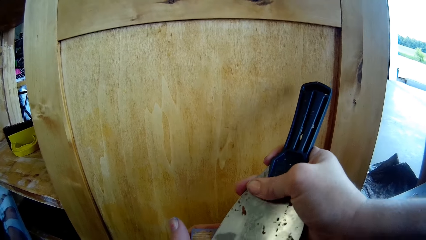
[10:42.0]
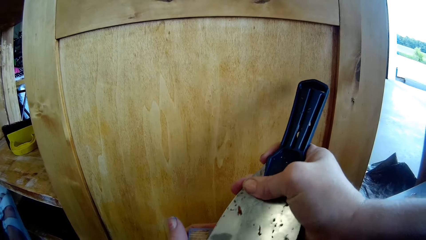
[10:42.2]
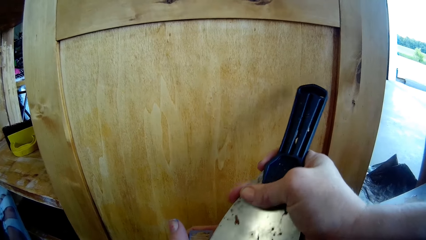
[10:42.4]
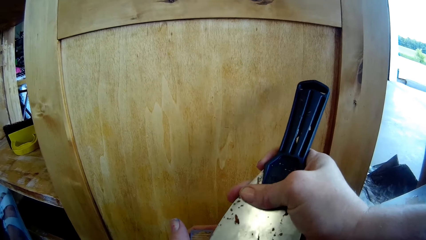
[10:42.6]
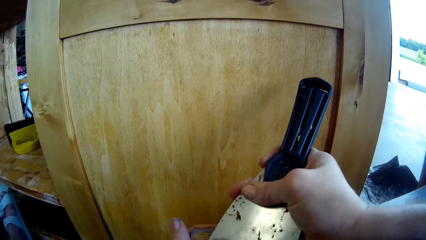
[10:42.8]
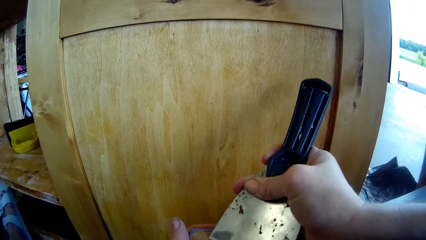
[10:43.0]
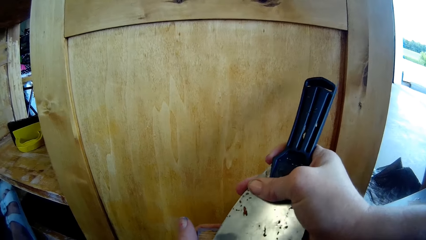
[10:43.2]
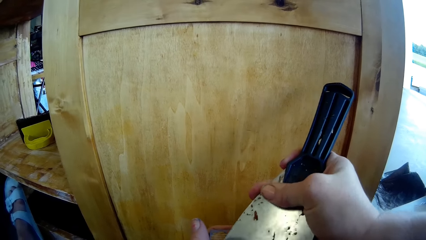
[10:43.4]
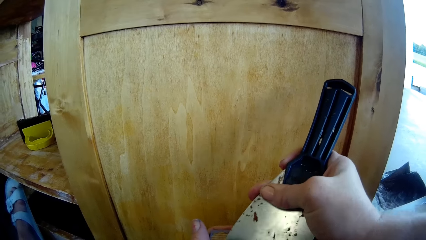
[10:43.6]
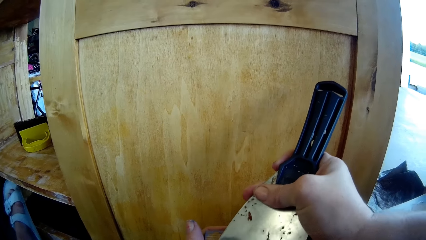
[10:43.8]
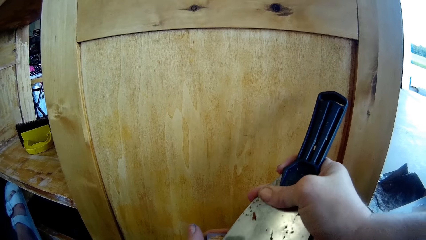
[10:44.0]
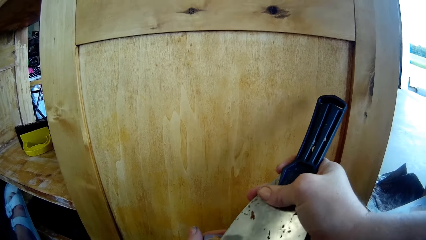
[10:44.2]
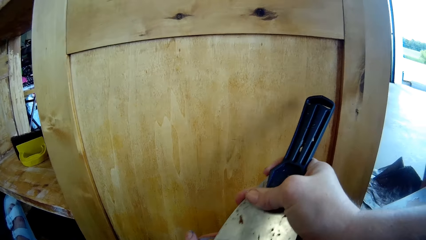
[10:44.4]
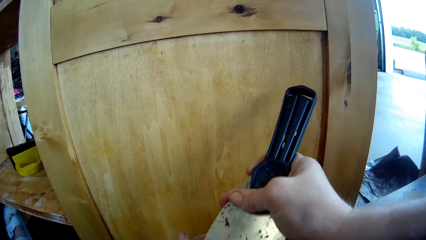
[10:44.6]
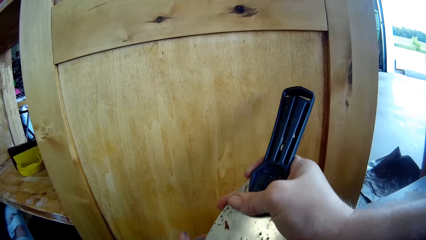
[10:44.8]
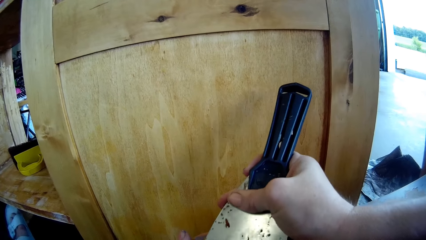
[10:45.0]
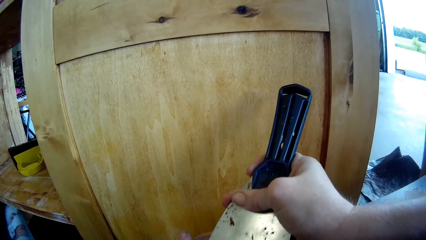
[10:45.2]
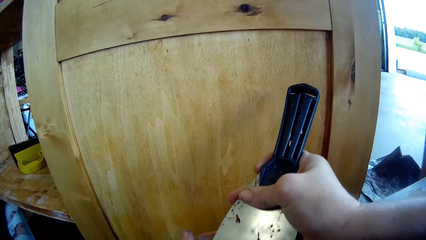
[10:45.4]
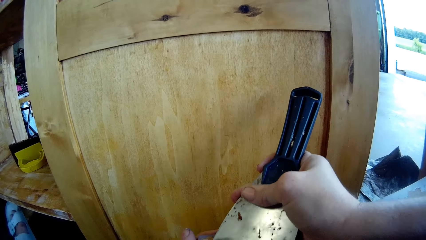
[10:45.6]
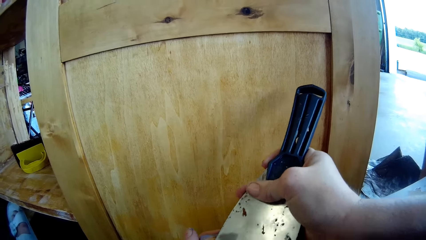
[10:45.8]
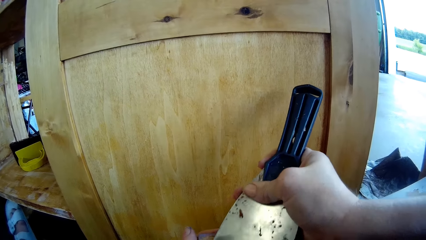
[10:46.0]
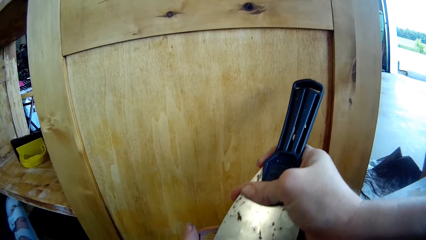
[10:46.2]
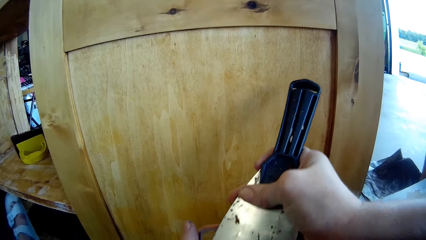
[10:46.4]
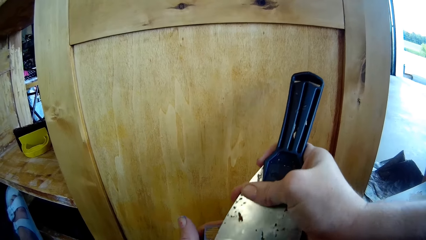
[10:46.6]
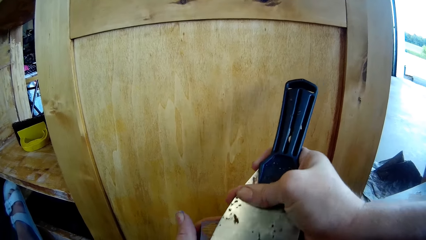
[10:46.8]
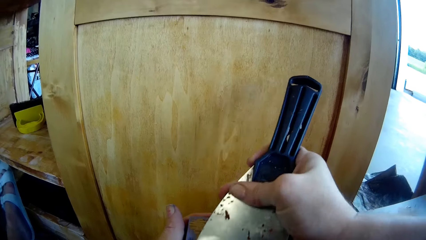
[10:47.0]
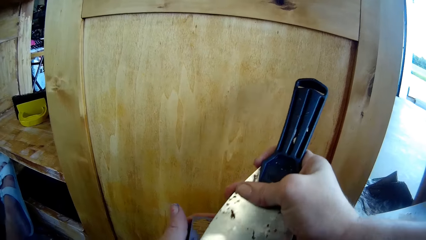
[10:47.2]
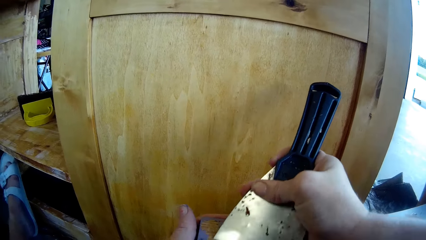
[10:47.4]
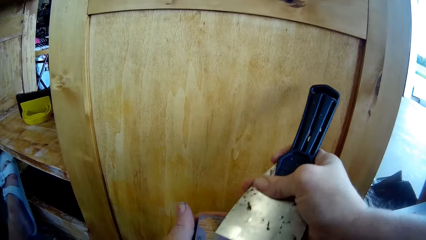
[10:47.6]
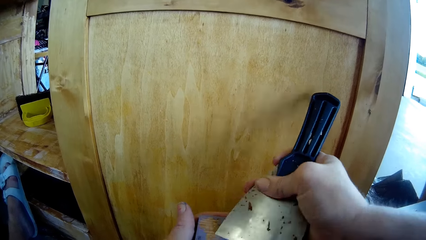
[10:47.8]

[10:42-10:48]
A lady converses with a man and the camera wearer.

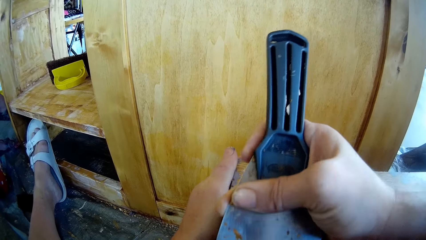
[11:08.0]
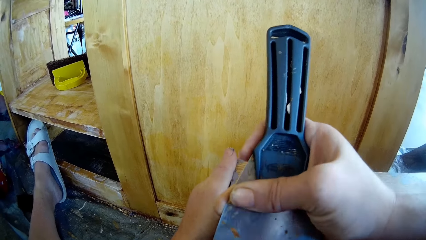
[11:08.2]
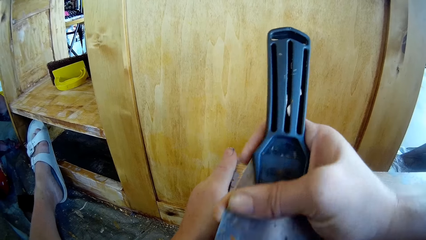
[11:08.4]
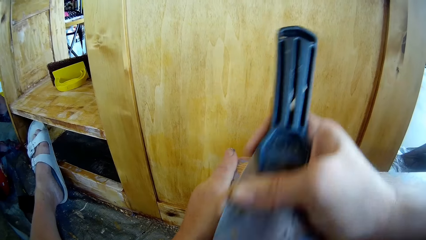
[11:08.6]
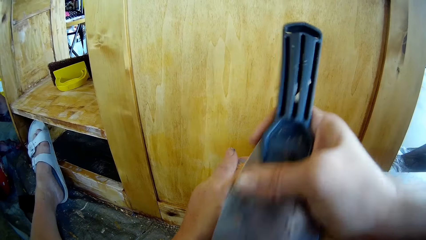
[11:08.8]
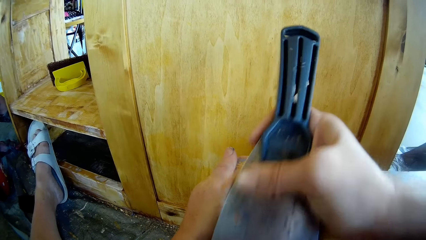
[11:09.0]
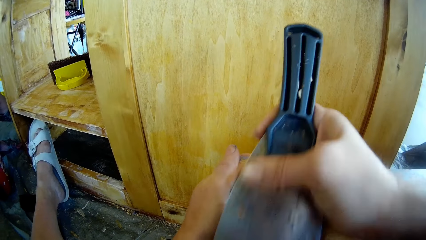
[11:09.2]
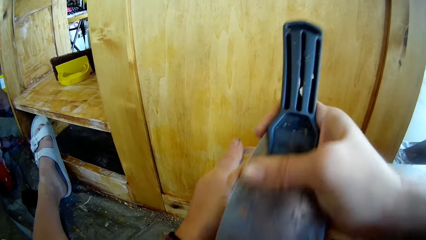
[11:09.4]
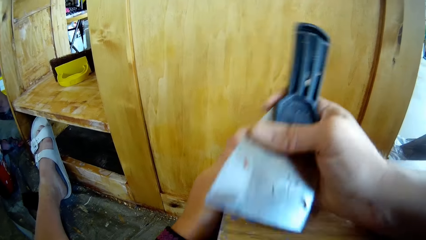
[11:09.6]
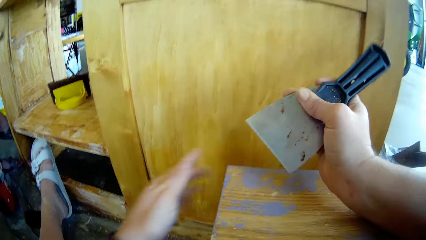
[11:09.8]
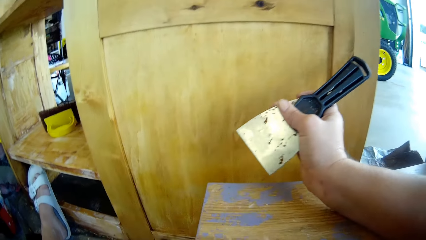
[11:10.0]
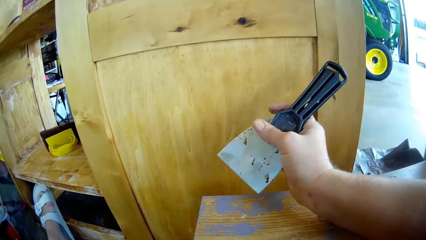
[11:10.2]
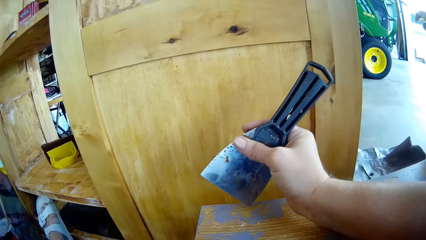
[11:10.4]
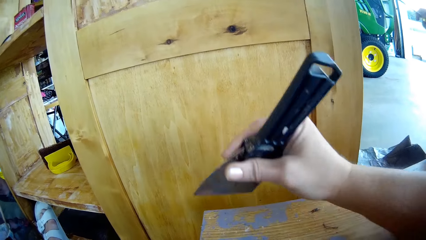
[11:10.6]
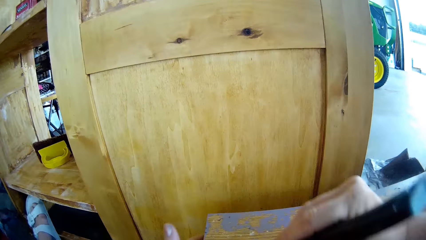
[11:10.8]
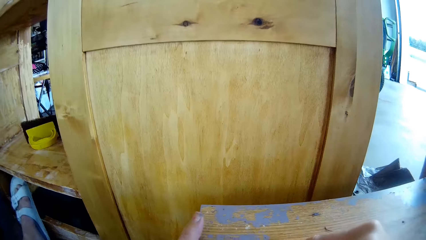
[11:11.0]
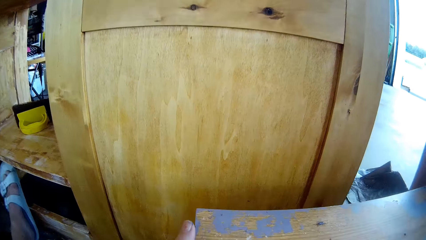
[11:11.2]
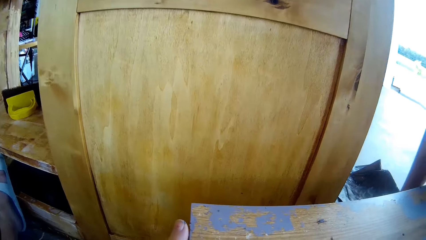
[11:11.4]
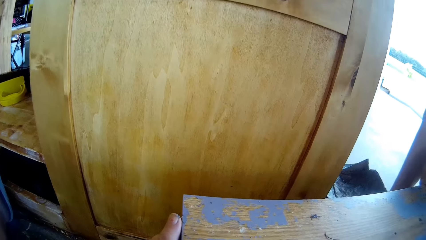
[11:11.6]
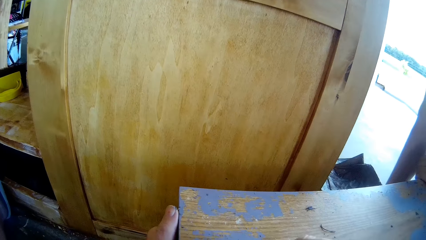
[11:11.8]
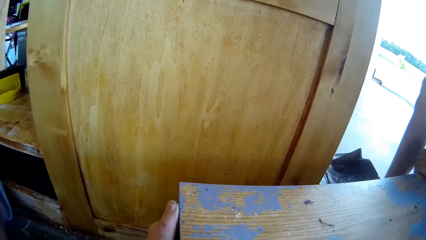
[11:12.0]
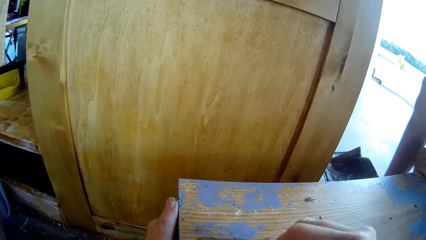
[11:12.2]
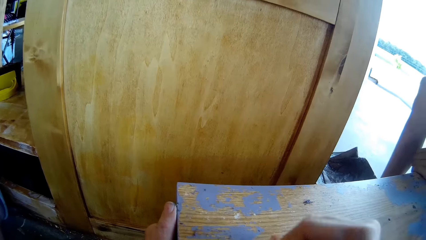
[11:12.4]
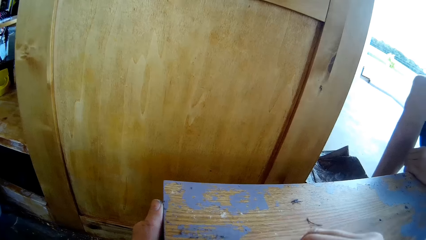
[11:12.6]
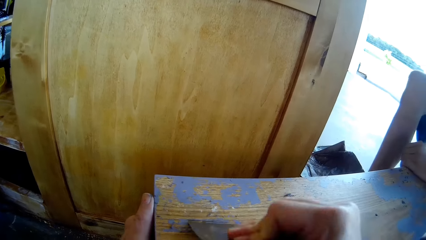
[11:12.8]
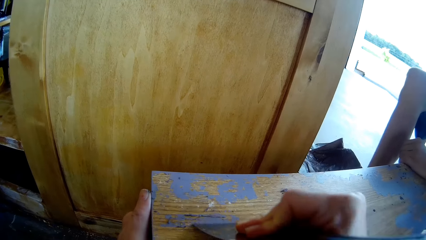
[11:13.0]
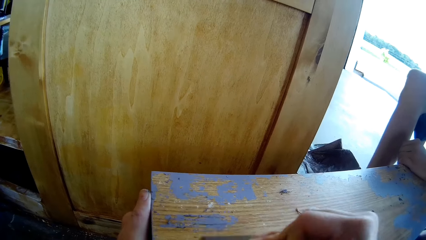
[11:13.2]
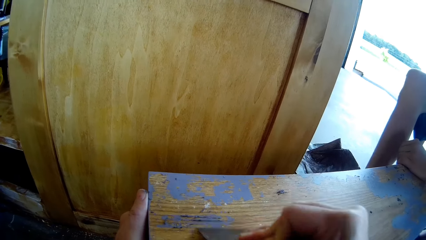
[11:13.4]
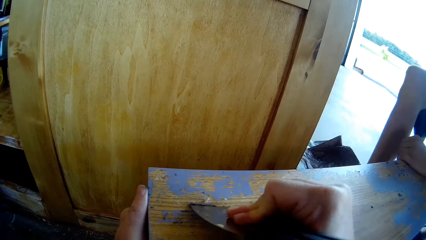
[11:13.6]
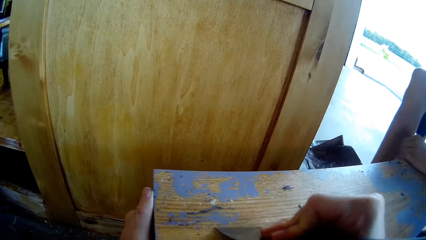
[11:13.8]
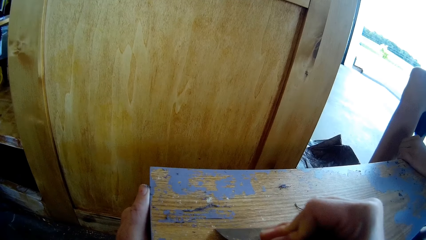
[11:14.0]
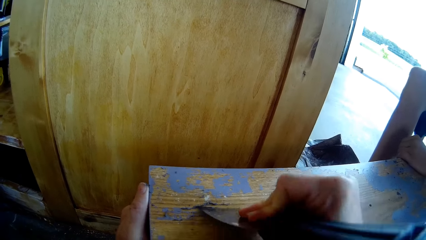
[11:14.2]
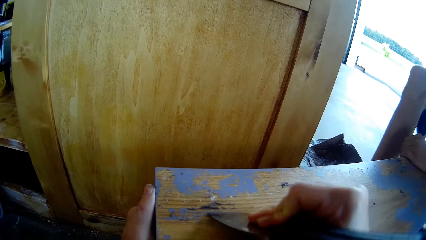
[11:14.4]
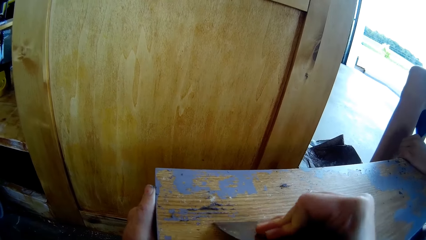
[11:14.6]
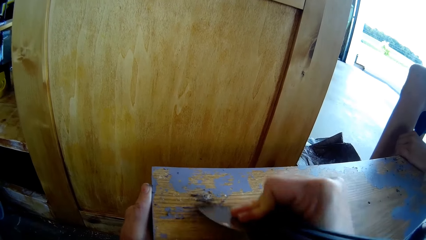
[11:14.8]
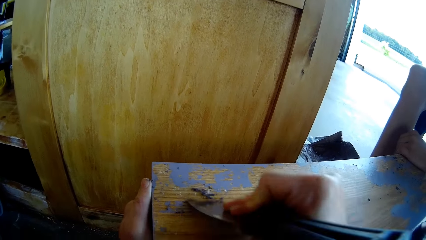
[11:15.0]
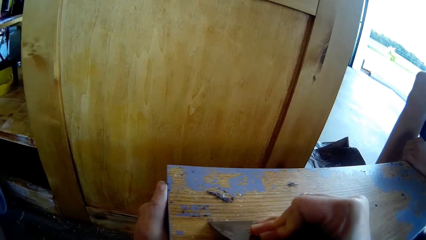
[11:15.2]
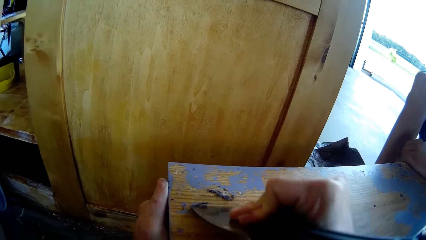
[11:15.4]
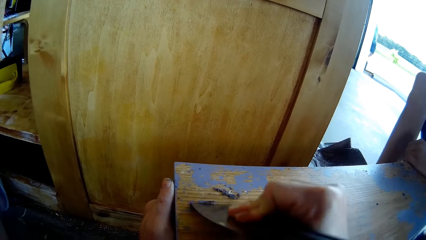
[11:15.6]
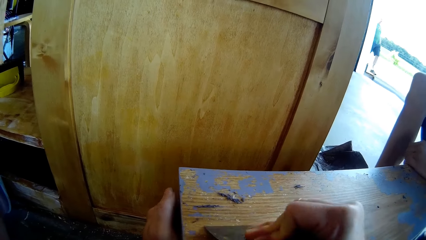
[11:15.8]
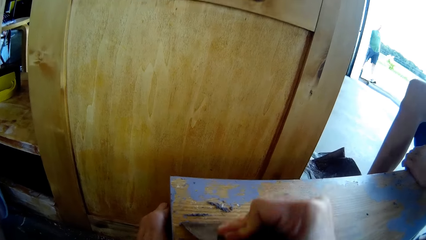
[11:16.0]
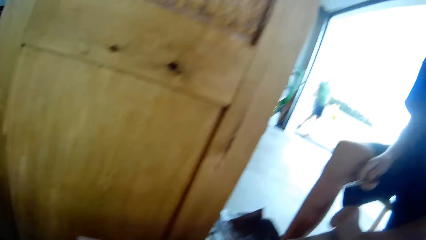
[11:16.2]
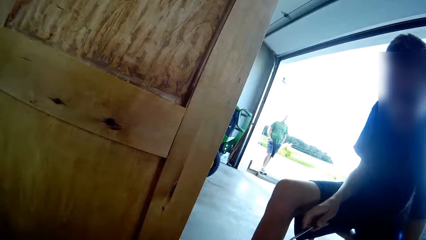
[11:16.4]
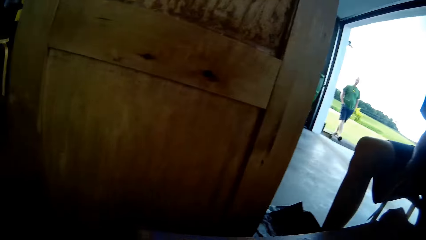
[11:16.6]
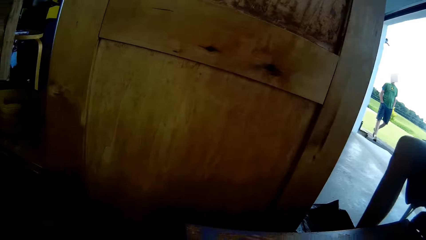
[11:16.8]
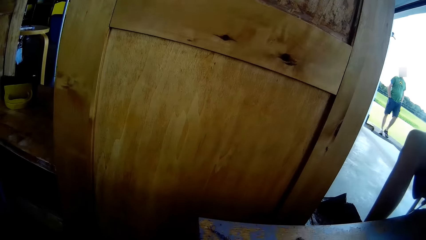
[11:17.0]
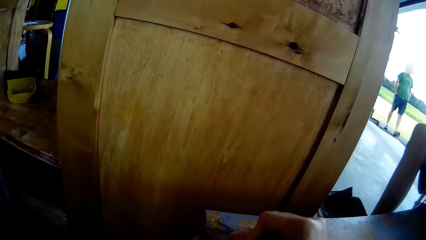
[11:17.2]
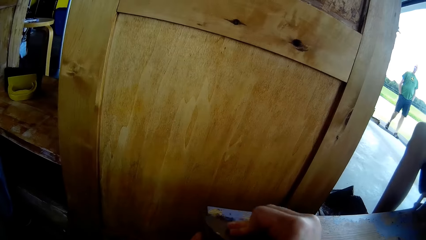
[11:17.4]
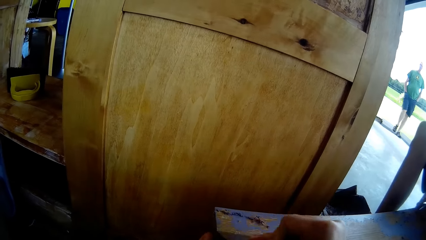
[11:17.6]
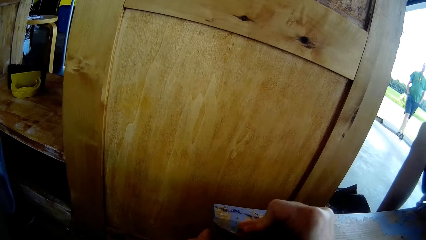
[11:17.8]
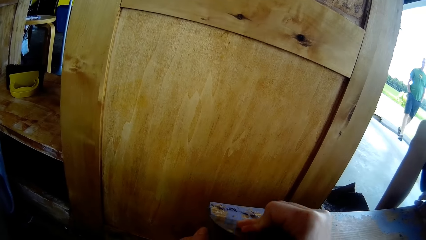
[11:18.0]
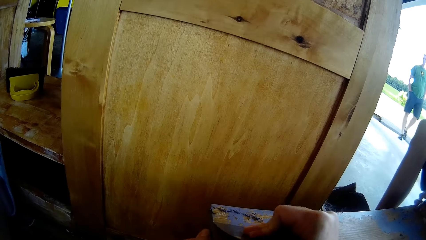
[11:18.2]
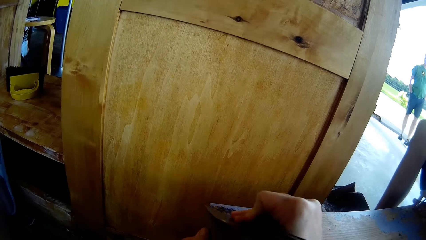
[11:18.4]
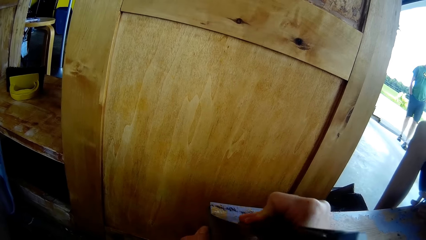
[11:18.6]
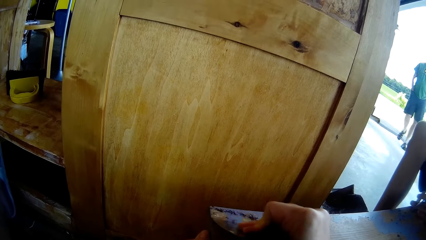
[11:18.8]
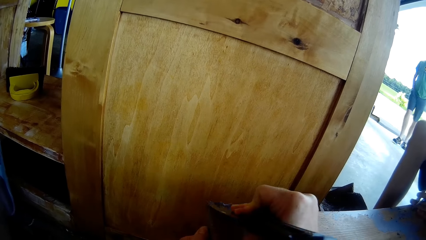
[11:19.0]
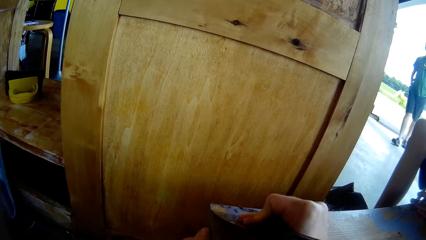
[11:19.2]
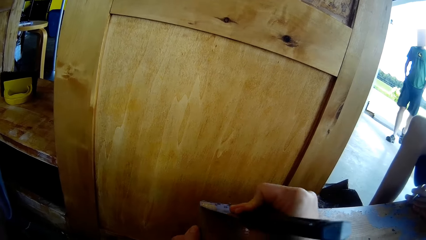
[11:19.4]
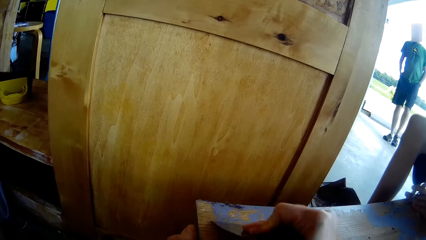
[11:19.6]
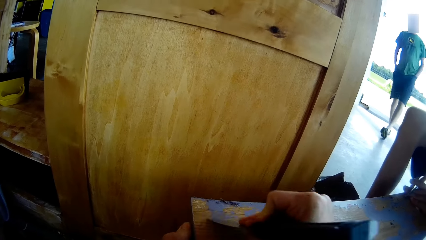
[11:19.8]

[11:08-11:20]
The camera wearer wipes paint from the table with a hand. They scrape paint from the table with a putty knife. A man scrapes paint from the table with a screwdriver. Another man walks towards the room next to the workshop where the camera wearer is.
